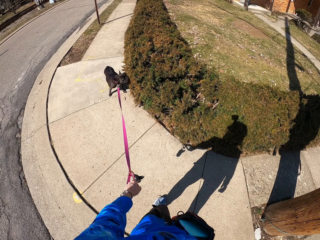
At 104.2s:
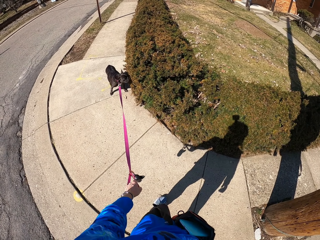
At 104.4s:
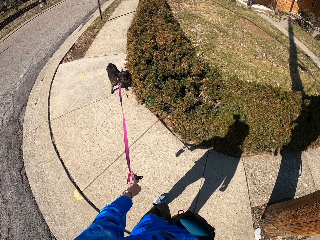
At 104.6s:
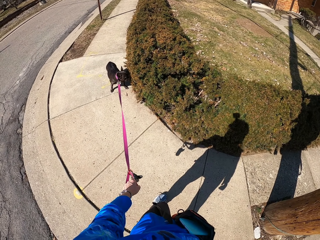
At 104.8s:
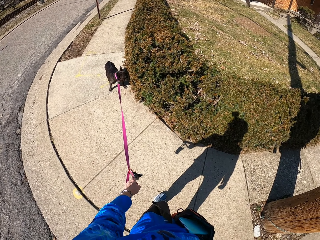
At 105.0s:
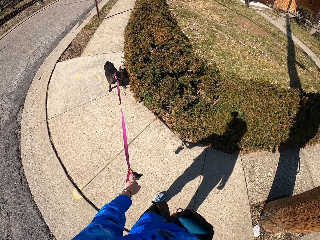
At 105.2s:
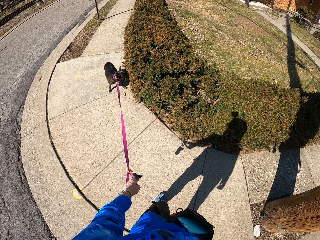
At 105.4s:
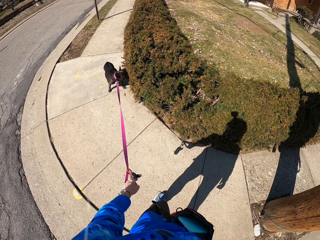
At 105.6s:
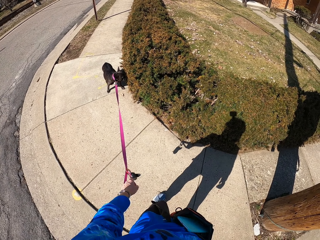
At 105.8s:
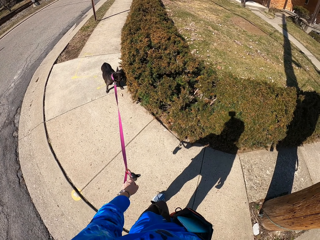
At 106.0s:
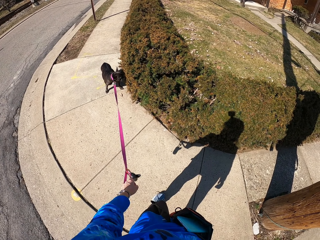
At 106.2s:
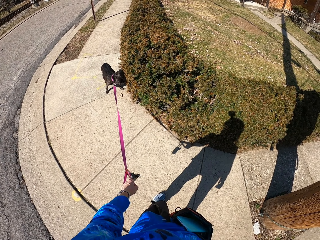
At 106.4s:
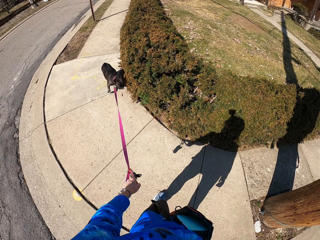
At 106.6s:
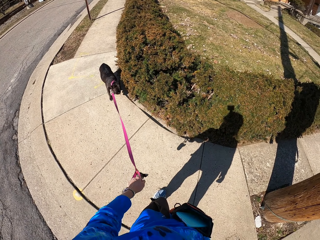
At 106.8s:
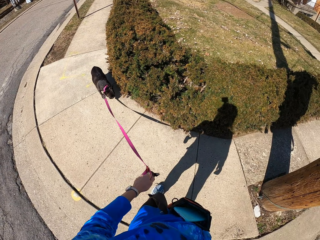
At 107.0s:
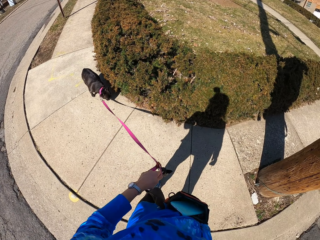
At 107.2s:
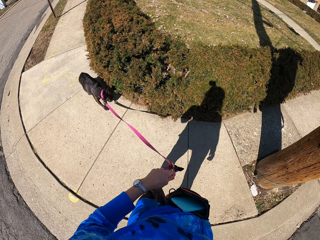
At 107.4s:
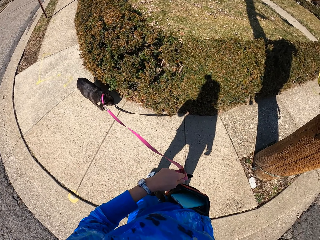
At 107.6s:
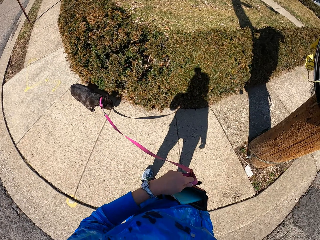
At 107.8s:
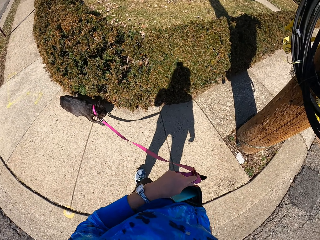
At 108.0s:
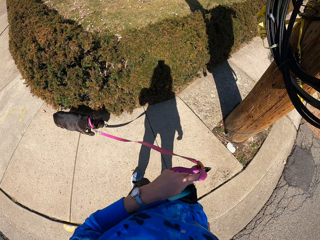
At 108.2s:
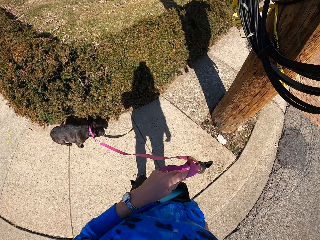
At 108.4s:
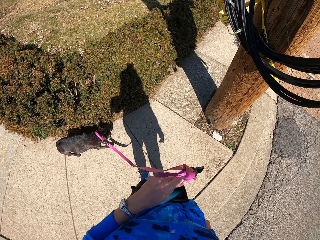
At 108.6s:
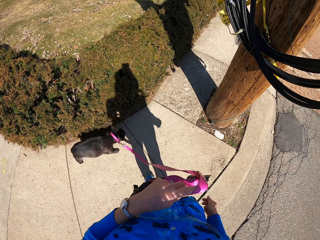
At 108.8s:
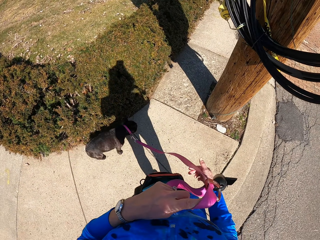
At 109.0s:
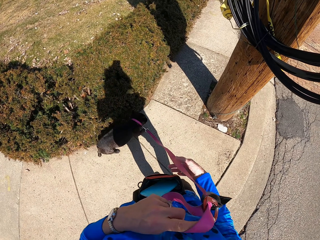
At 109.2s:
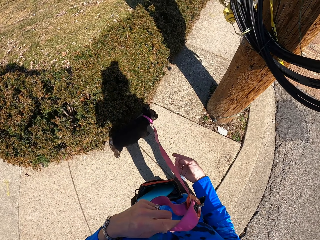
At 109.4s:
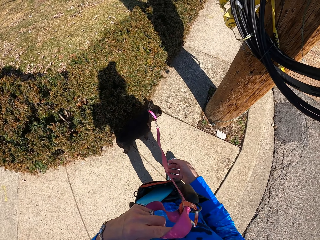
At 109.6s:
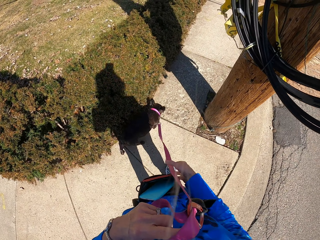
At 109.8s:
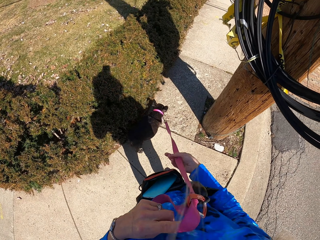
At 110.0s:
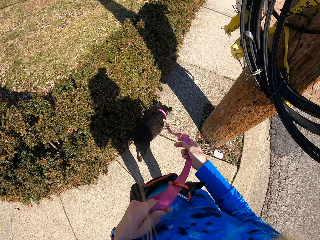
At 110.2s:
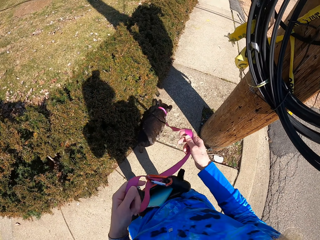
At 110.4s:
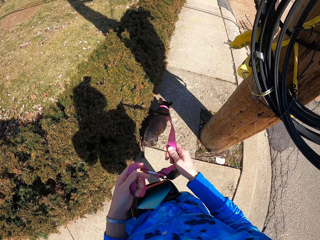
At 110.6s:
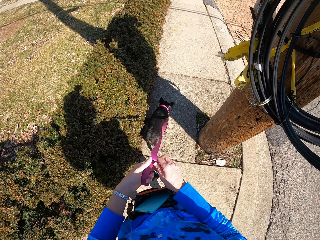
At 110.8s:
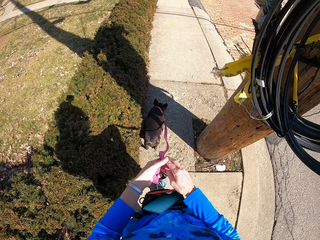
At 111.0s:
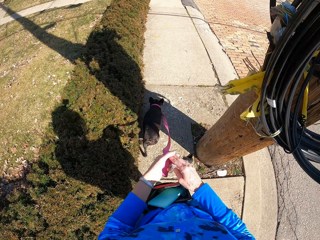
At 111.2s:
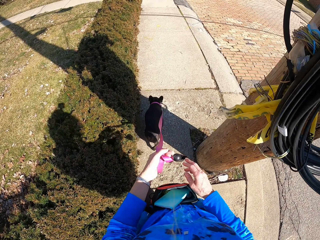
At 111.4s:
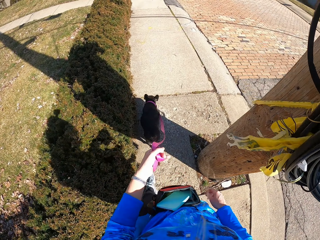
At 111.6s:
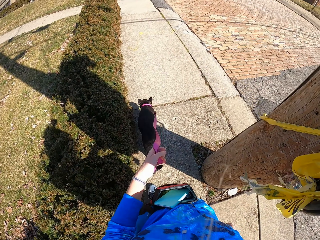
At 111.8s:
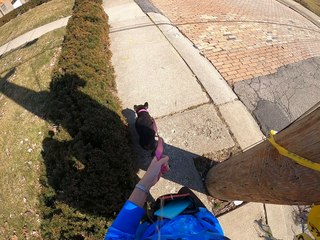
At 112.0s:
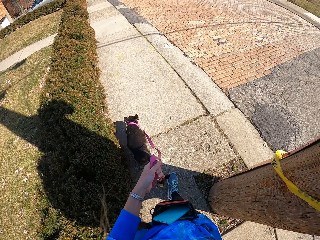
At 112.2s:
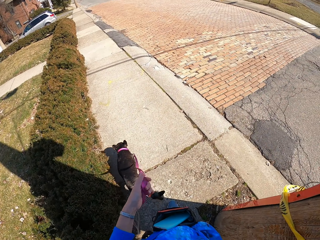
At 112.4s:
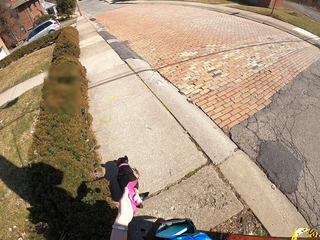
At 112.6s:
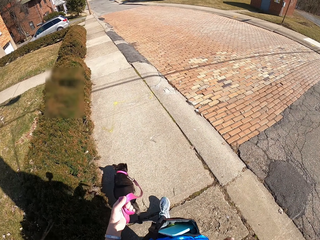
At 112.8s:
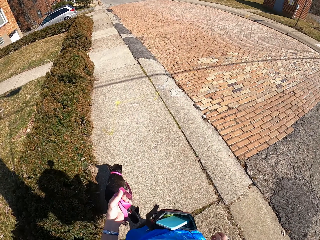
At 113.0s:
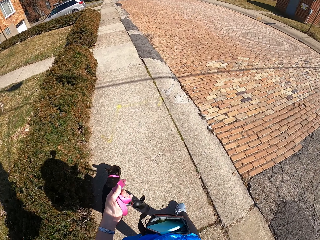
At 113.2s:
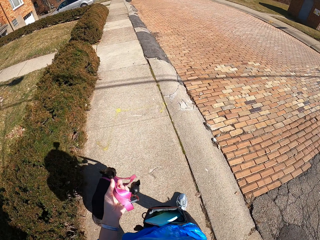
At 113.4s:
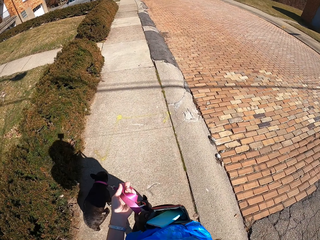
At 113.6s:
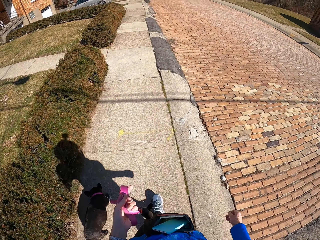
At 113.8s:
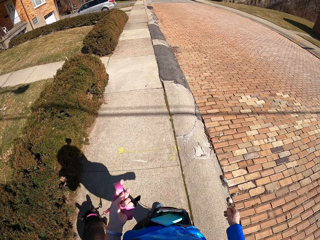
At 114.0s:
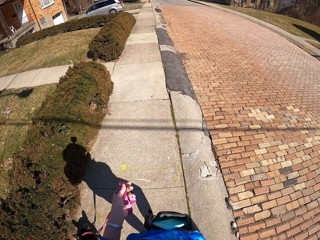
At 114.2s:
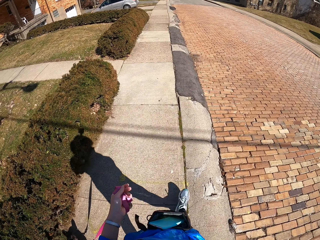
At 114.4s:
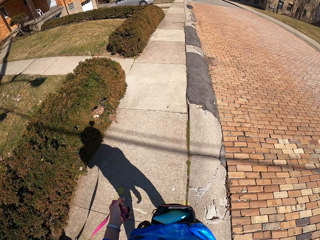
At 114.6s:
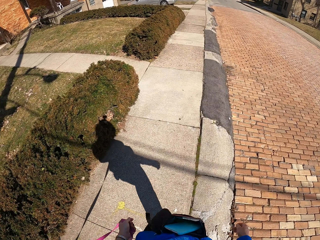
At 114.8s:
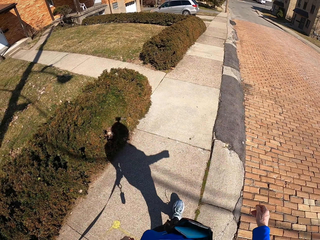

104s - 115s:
The camera wearer folds the dog leash. They walk the dog on the pavement.

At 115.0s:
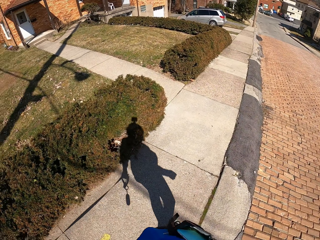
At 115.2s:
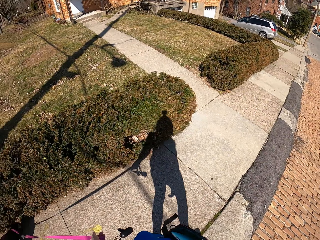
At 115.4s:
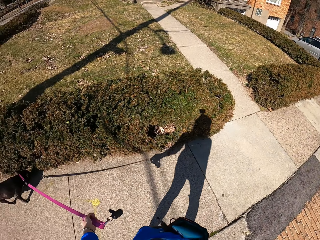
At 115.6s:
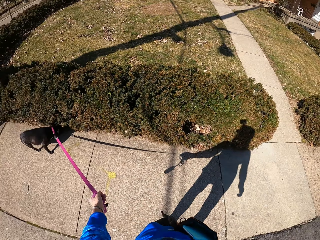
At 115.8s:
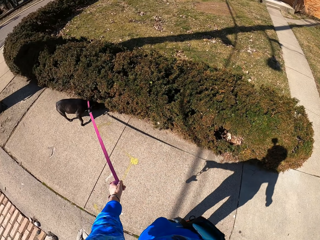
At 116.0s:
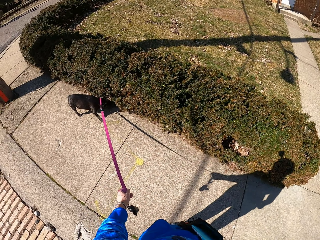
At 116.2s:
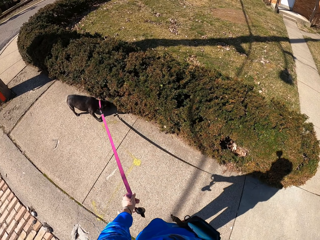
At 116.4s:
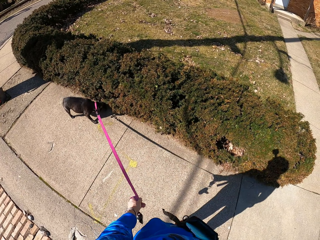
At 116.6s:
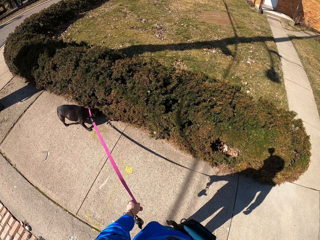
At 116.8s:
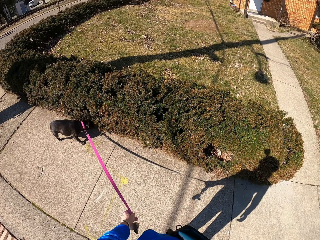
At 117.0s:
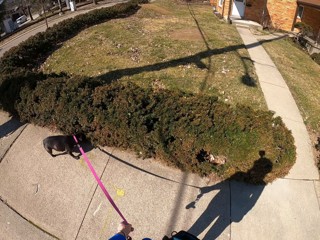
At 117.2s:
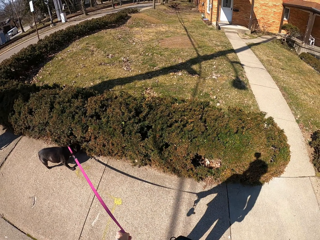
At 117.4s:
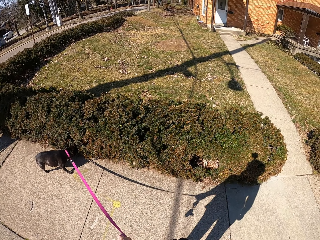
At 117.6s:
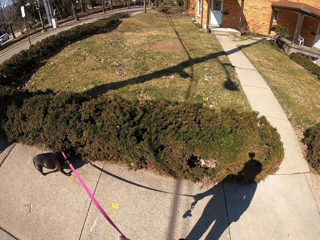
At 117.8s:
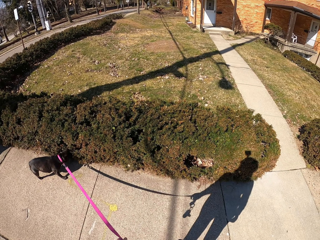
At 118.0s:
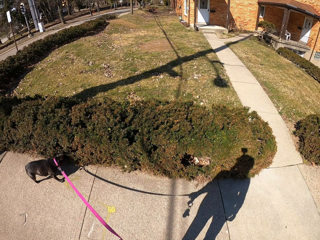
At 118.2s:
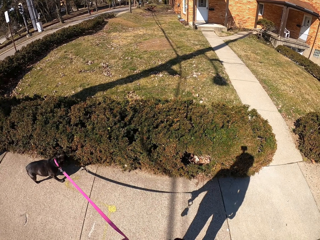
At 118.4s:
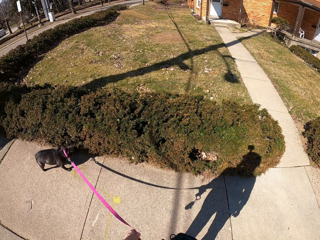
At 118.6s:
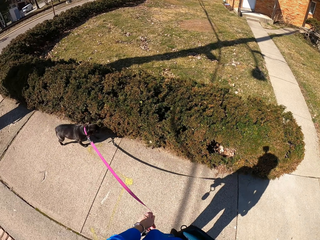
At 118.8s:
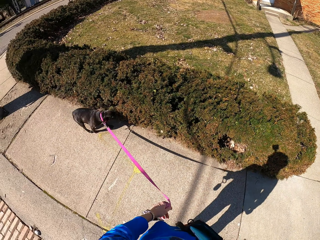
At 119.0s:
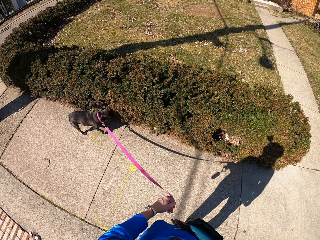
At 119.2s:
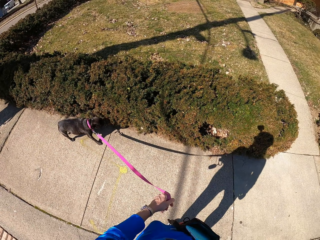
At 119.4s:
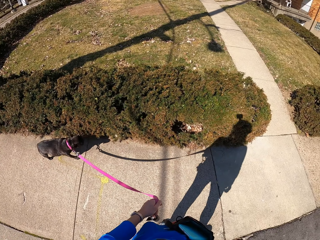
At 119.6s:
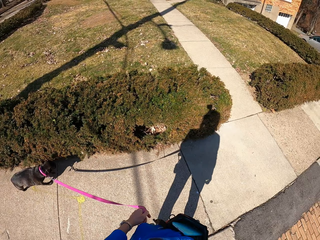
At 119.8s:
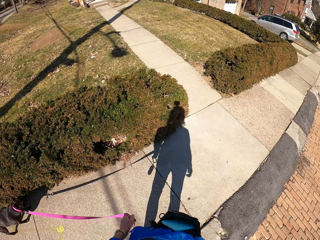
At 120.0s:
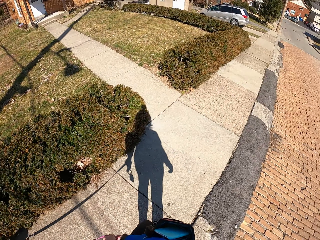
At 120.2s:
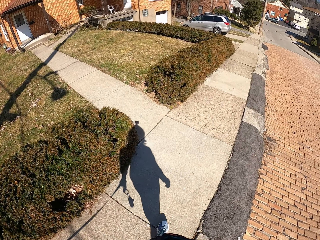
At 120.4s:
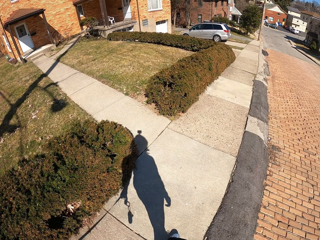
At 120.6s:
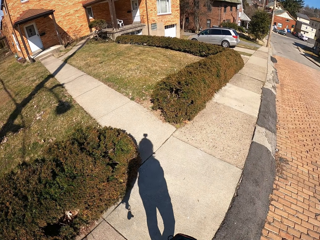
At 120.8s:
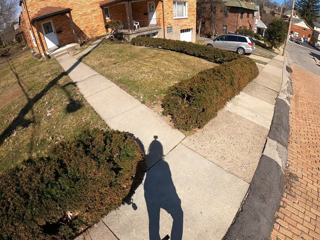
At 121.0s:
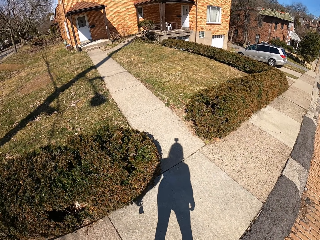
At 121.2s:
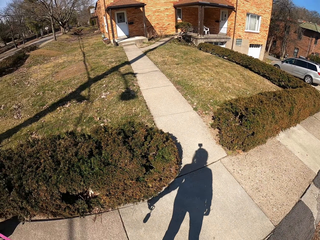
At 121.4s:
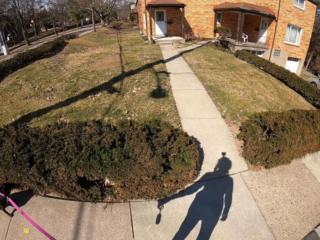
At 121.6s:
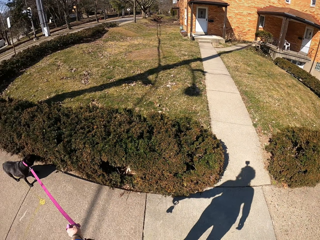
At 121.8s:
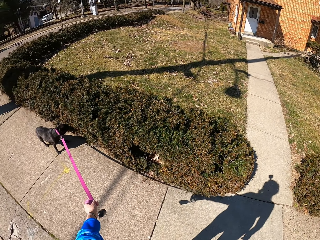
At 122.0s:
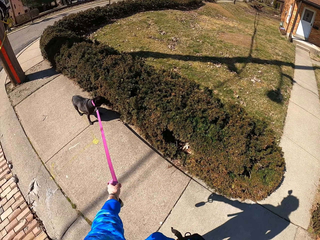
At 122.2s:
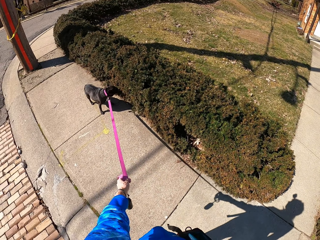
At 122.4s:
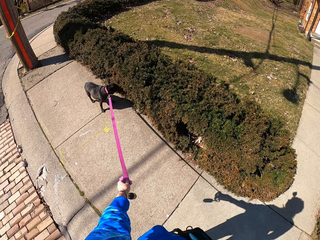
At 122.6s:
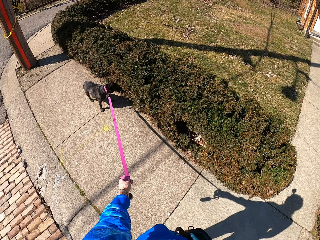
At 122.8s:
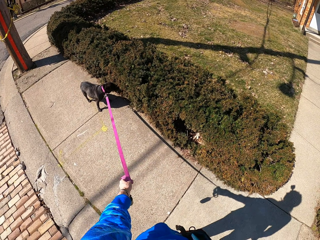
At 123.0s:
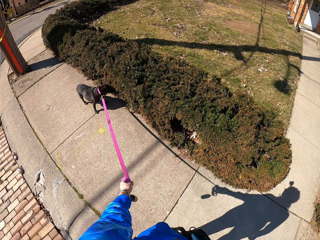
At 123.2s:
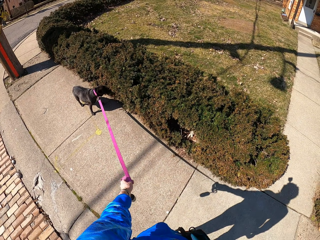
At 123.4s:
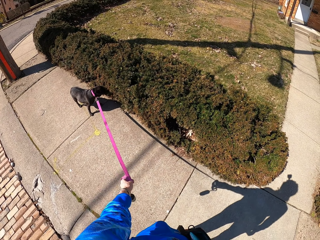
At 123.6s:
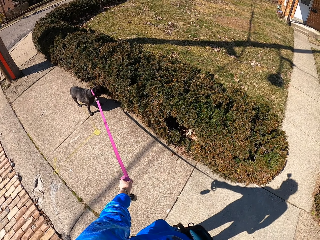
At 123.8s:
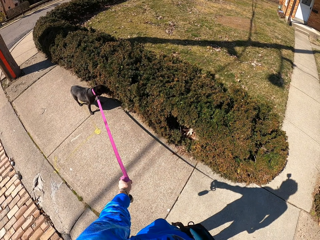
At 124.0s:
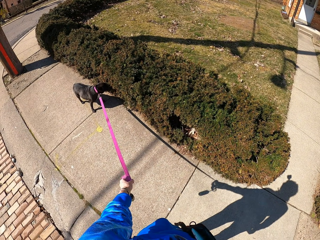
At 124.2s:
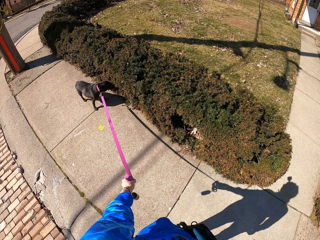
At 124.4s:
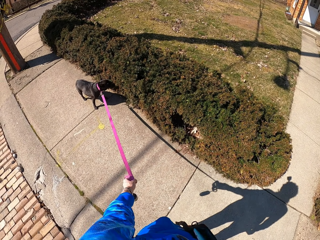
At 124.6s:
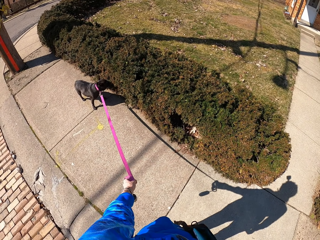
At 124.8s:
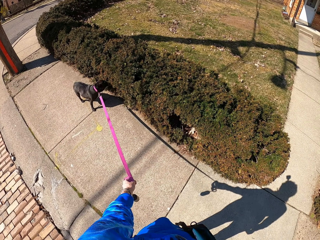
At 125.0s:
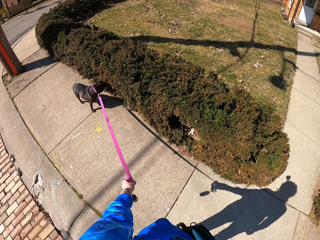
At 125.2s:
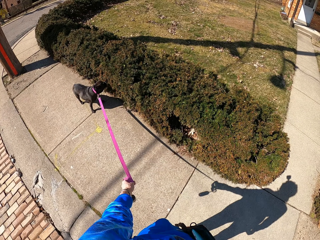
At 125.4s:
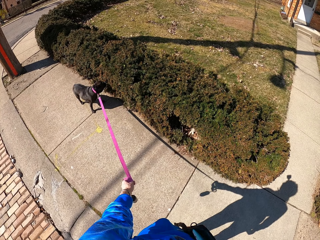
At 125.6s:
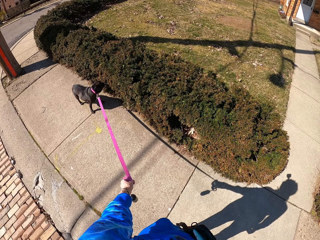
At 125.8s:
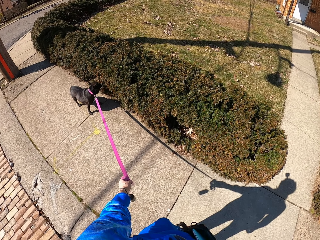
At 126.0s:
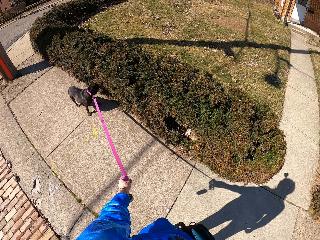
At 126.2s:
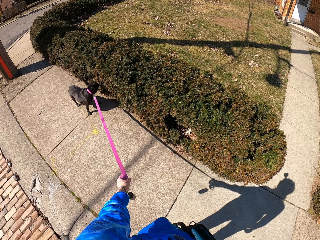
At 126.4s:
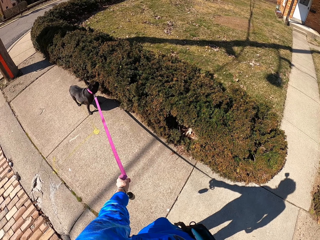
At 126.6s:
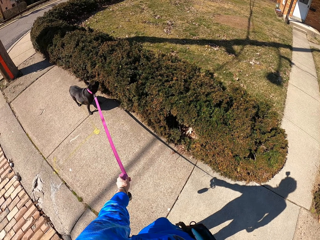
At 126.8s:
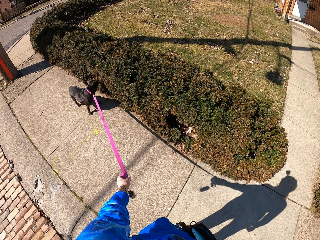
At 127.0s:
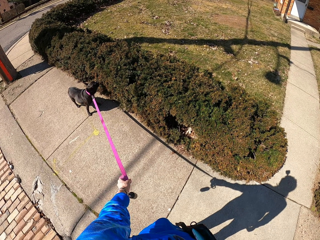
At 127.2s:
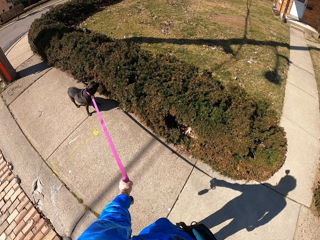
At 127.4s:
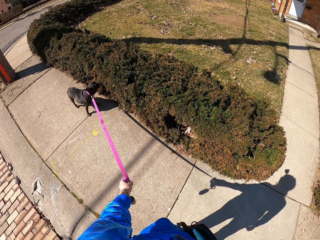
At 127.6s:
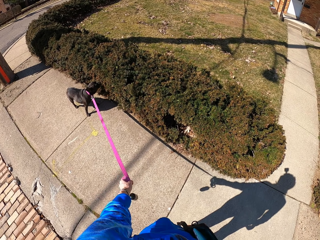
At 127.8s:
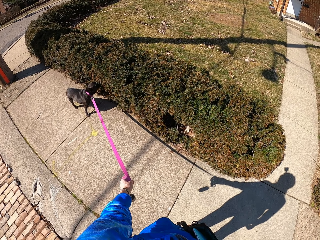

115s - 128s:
The camera wearer stops at the pavement. They walk the dog on the pavement. They stop at the pavement.
